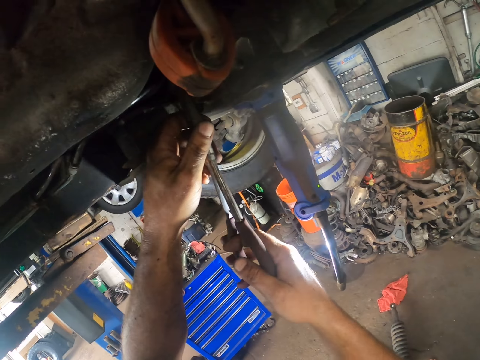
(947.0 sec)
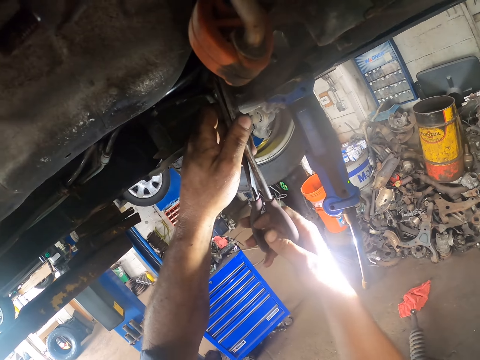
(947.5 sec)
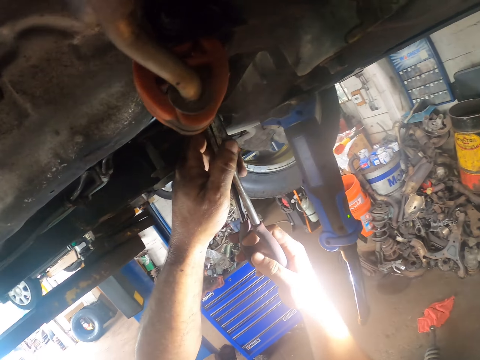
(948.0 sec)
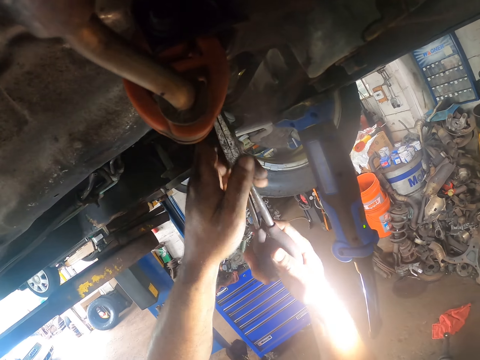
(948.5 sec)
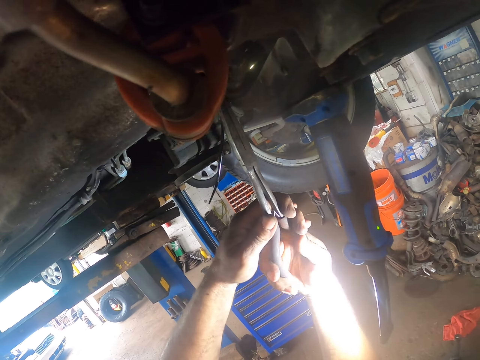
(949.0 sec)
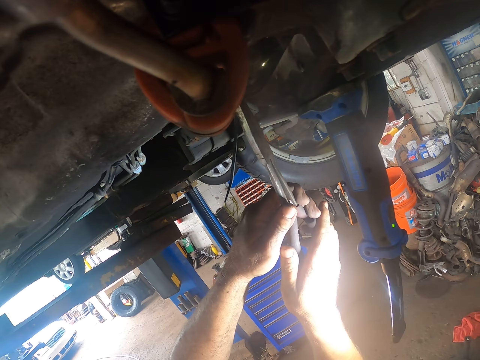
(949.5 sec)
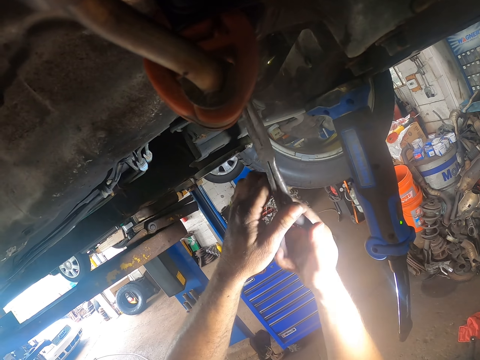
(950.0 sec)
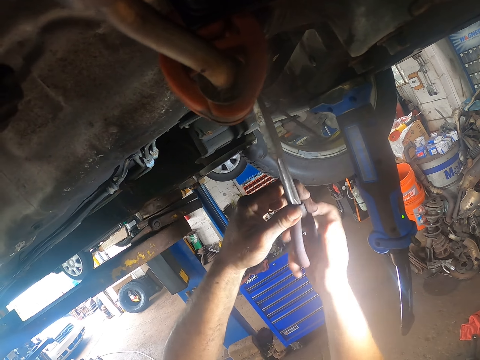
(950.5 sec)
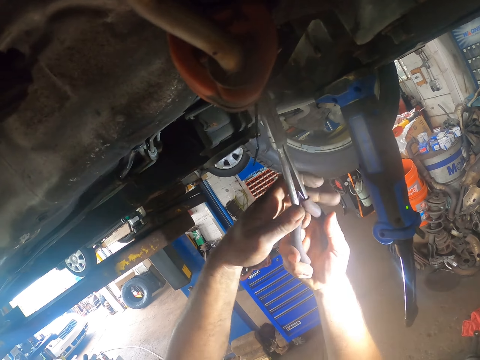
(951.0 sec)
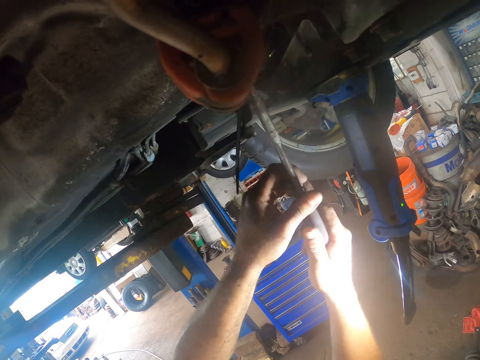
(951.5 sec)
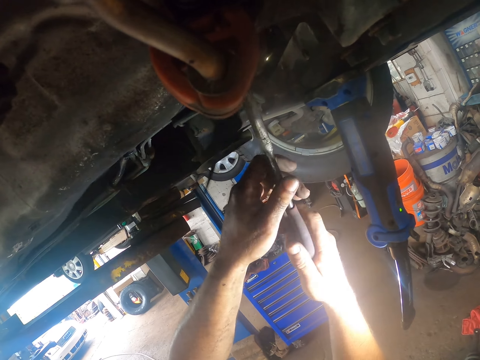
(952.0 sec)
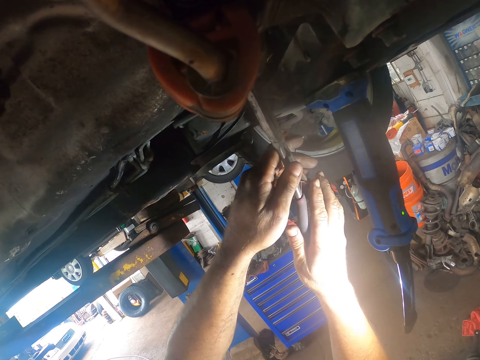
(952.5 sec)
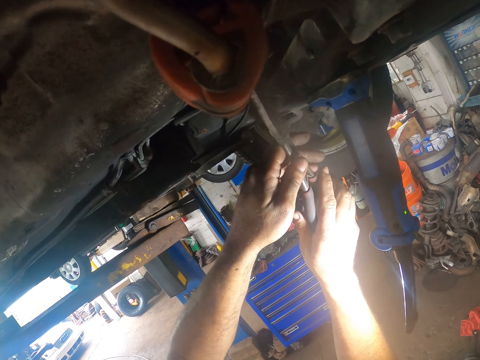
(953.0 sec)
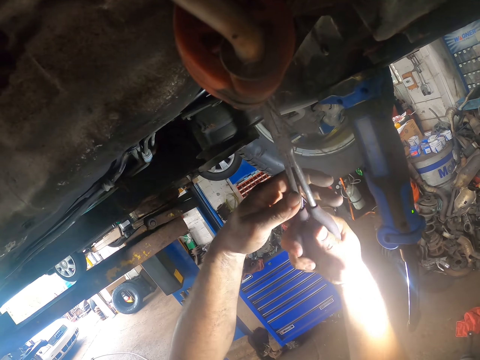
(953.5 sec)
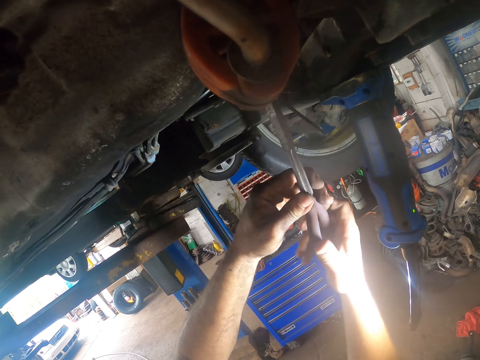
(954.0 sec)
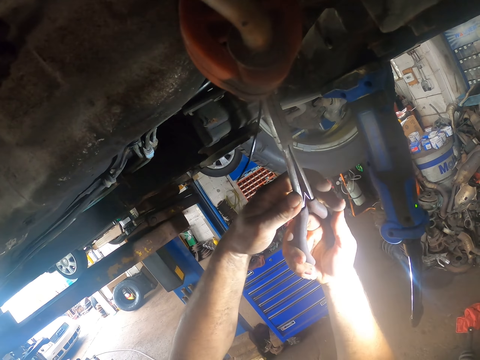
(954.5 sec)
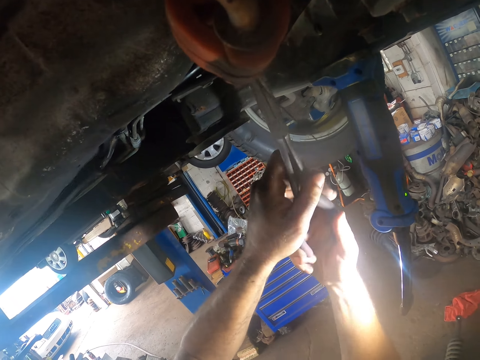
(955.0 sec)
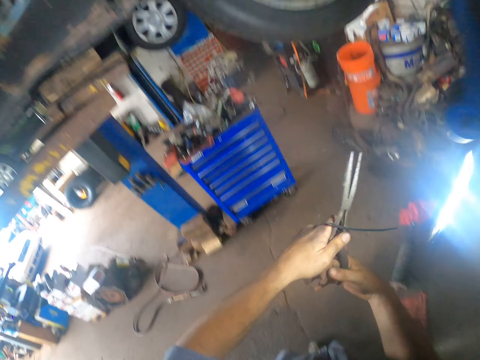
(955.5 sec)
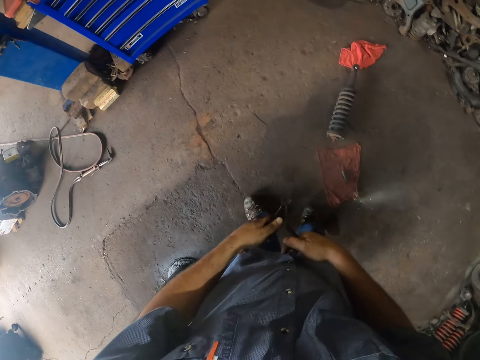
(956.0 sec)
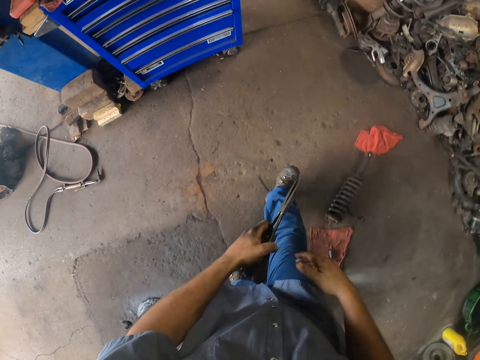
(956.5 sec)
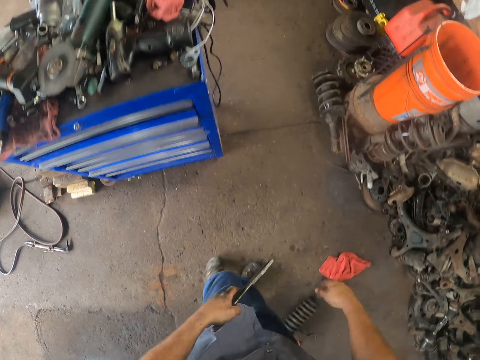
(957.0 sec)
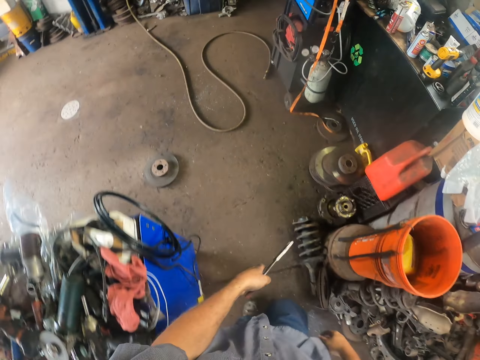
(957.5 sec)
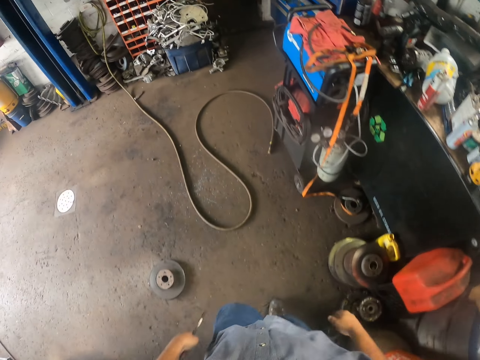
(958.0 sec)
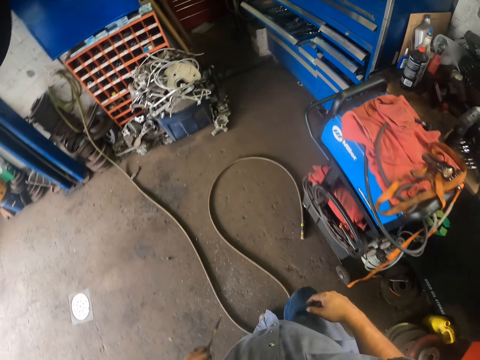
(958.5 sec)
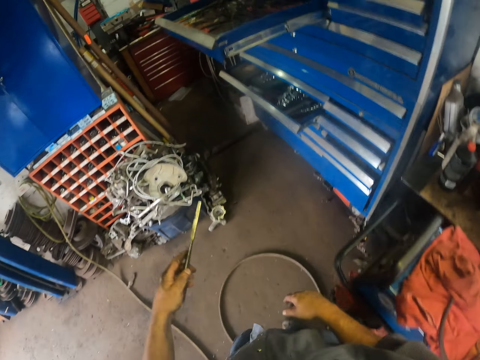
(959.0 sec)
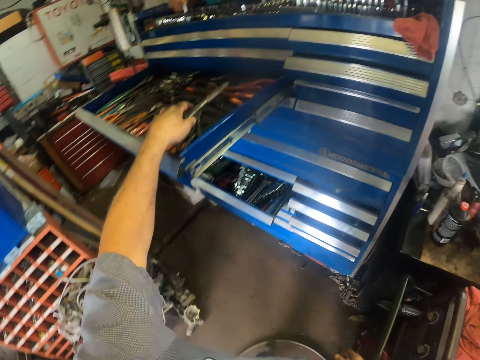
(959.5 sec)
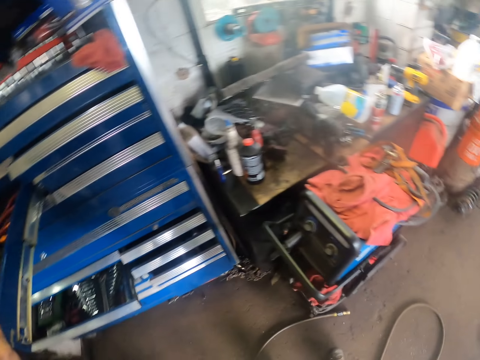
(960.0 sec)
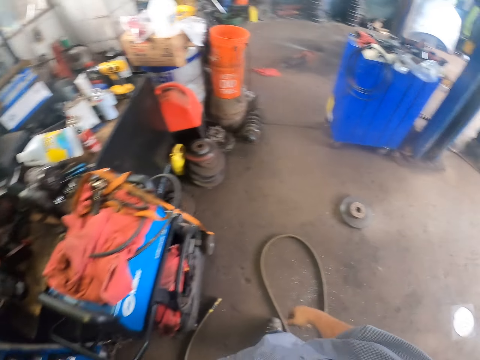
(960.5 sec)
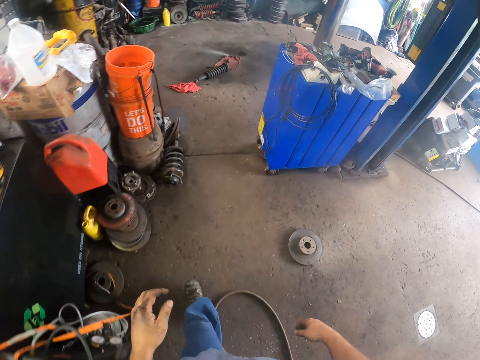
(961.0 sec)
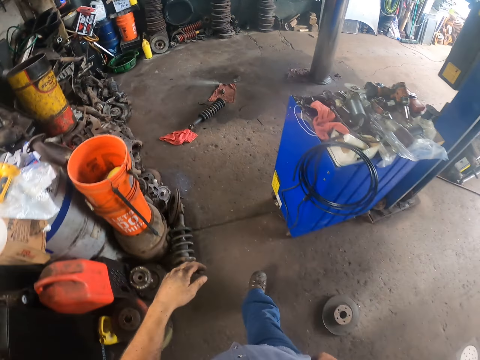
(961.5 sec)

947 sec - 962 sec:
The camera wearer walks in the garage. They put the pliers back in the drawer.

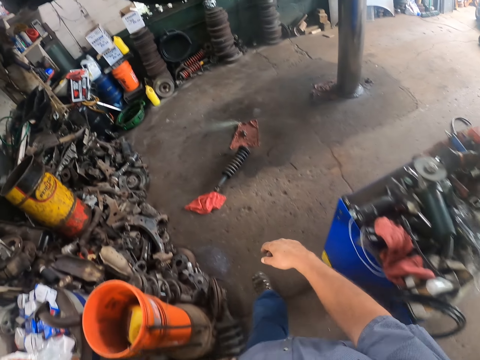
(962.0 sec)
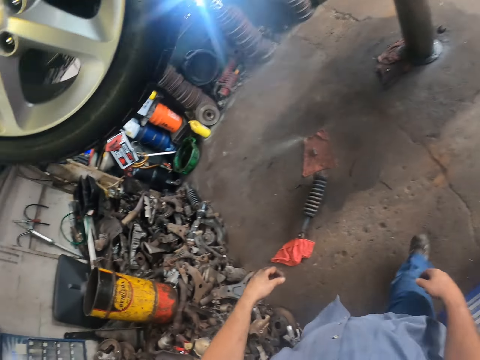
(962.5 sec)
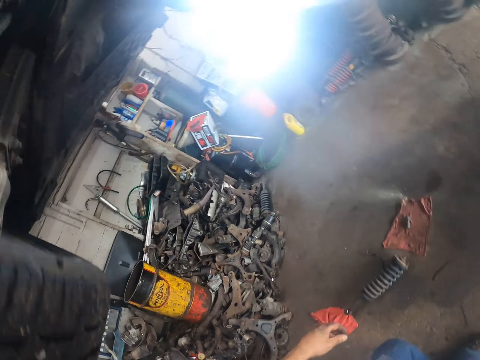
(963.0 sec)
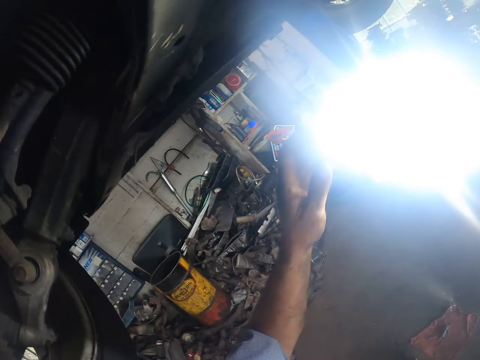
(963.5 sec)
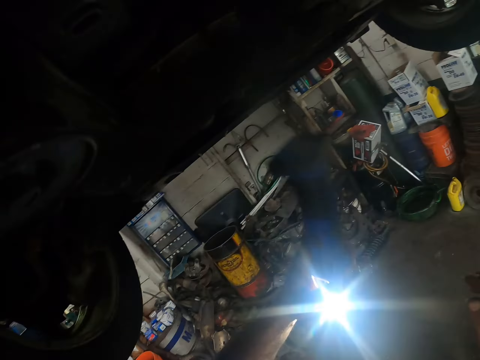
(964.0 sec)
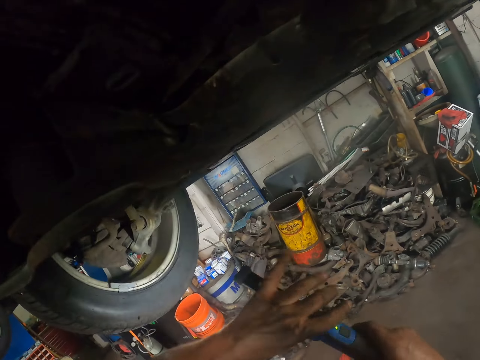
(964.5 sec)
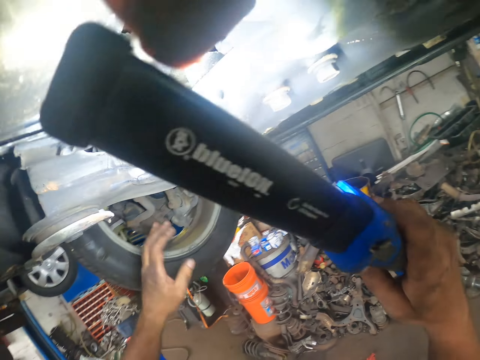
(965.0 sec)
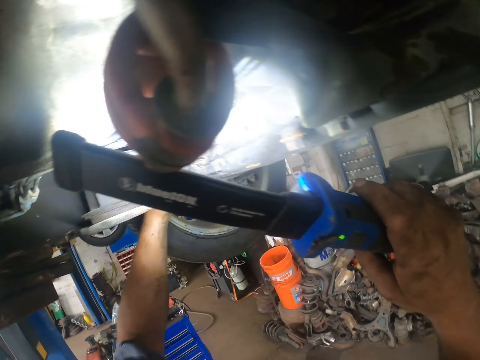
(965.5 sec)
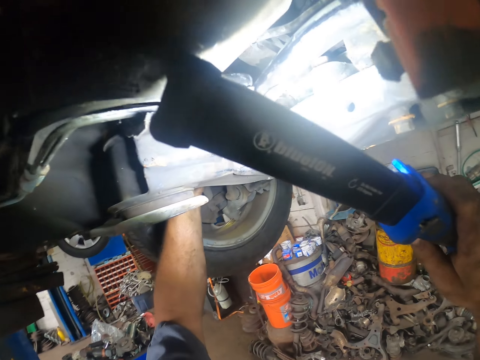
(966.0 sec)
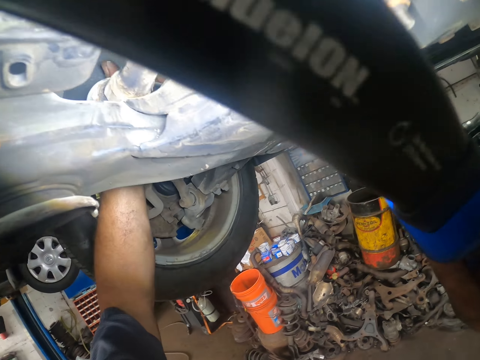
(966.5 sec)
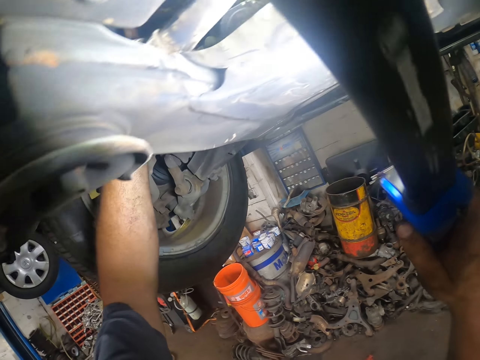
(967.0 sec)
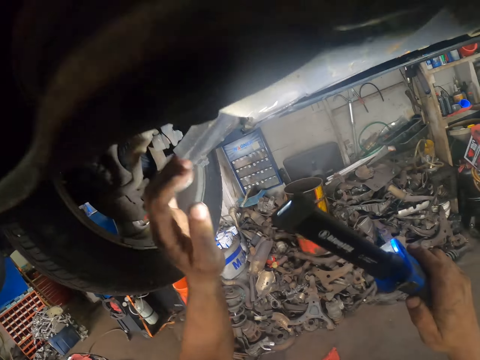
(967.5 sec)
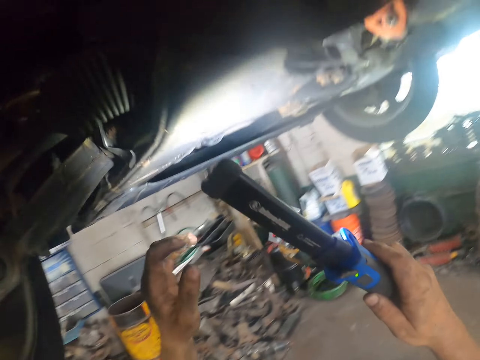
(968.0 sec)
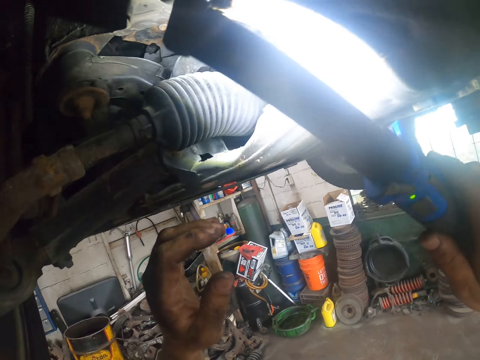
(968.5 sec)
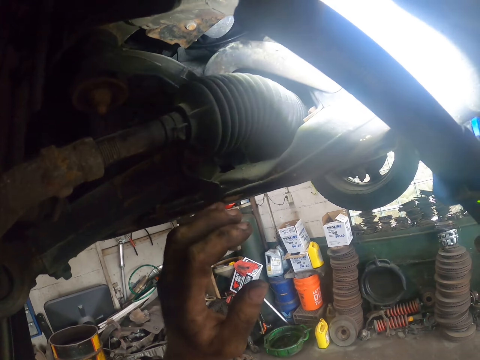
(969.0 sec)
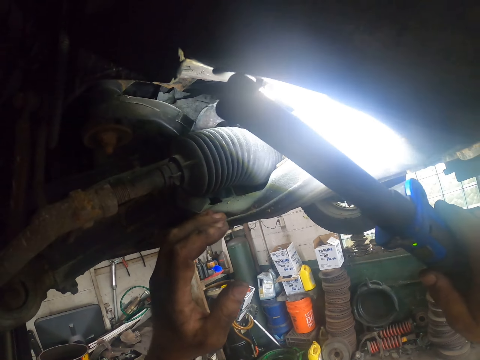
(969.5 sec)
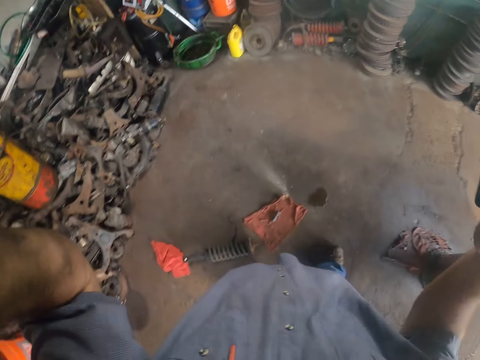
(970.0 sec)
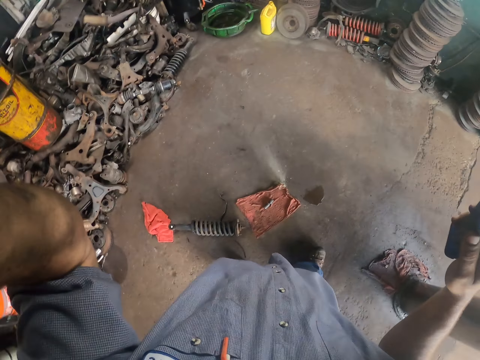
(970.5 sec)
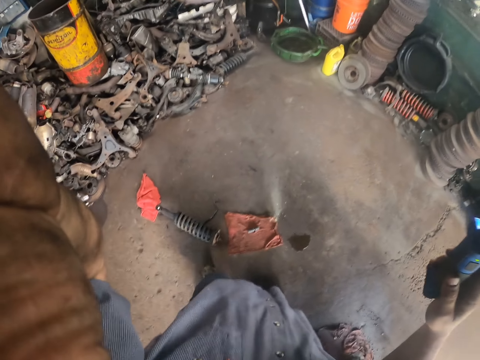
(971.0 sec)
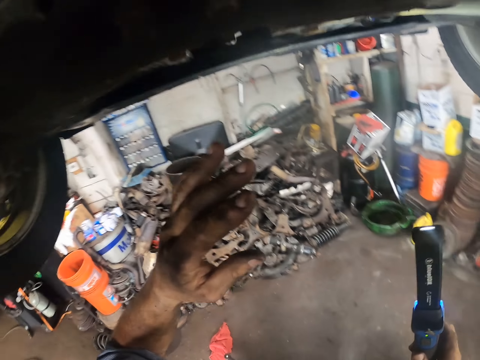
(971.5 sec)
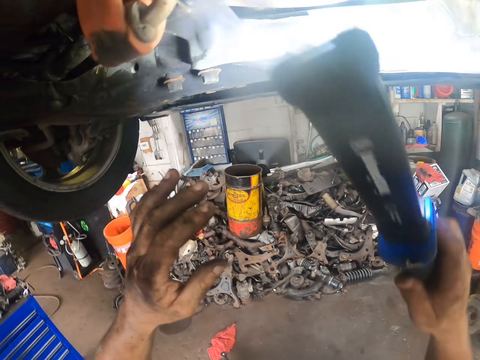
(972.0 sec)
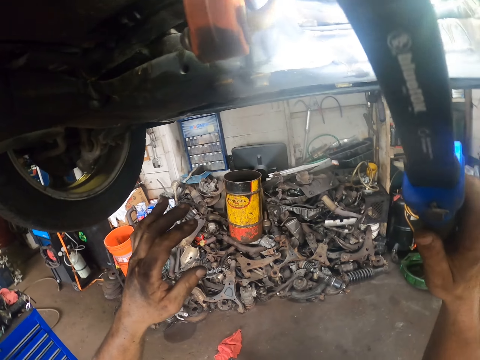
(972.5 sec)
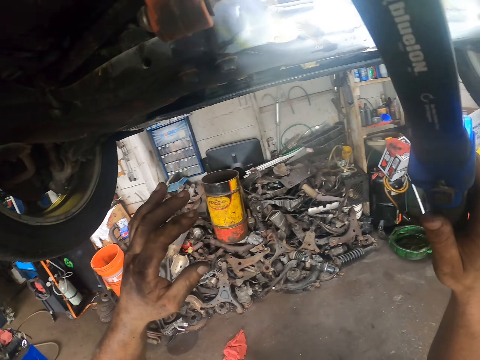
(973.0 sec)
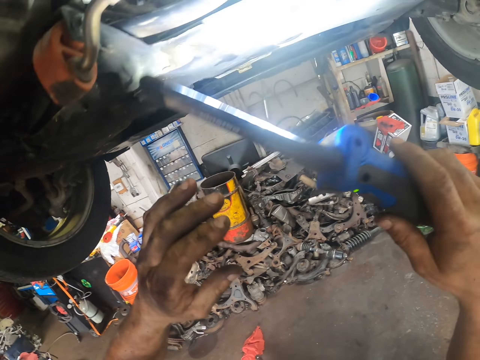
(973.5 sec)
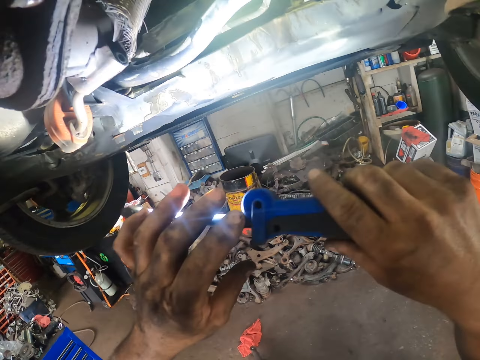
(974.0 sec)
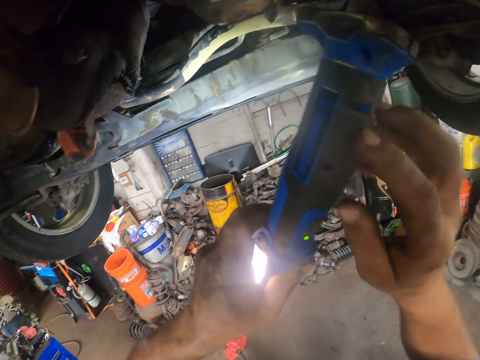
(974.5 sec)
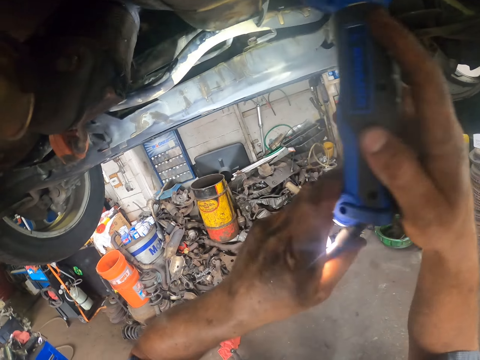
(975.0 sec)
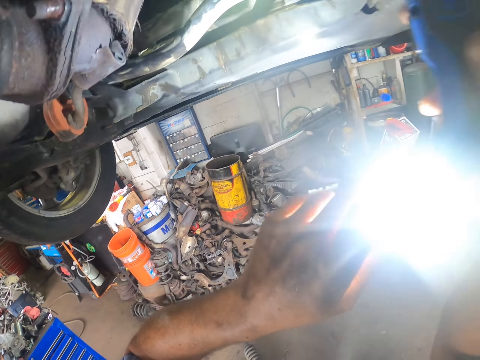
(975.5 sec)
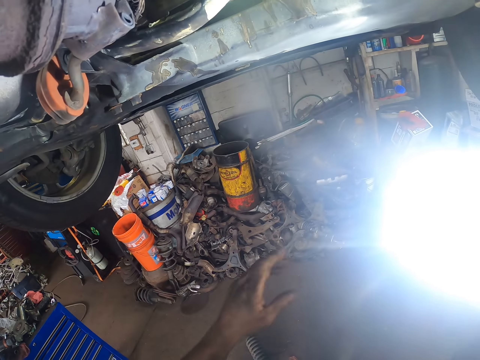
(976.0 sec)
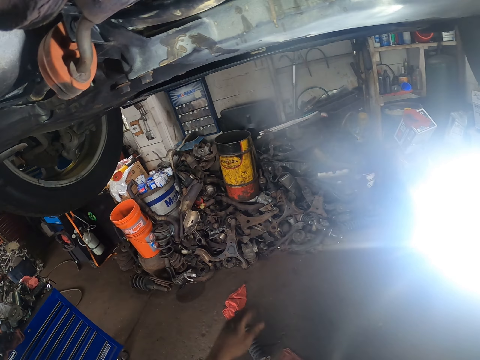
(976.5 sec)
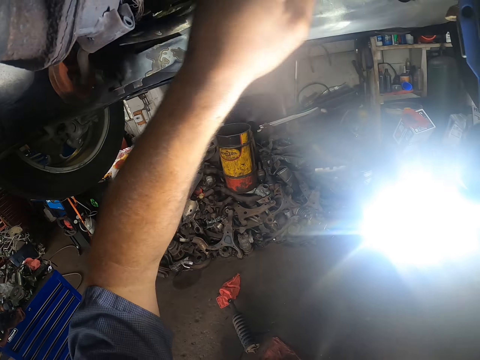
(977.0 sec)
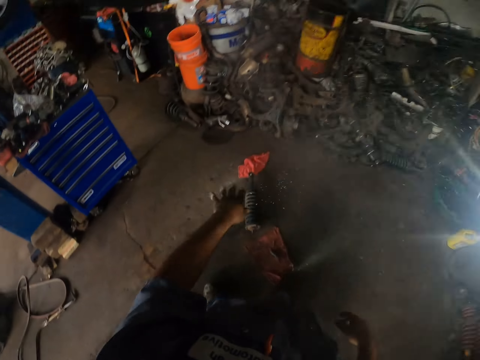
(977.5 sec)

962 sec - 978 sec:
The camera wearer takes a torch from under the car. They put the torch under the car.
